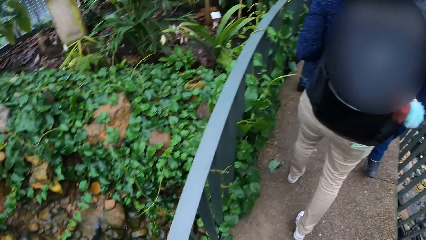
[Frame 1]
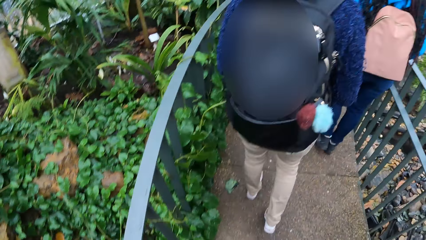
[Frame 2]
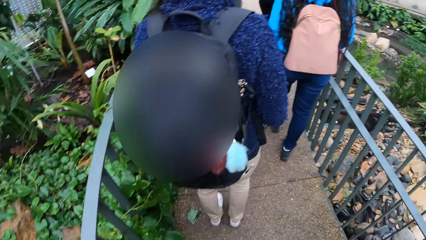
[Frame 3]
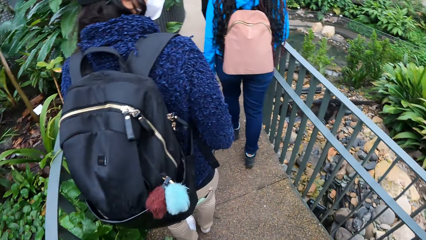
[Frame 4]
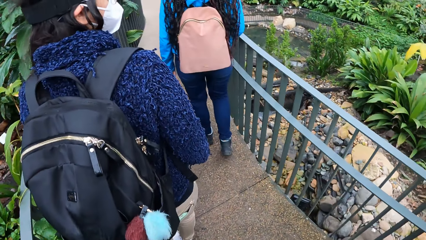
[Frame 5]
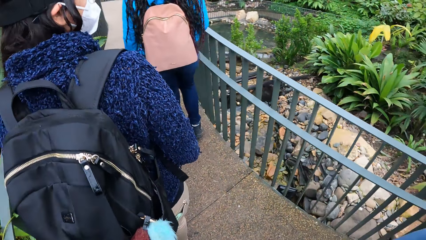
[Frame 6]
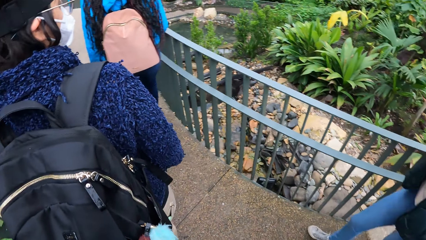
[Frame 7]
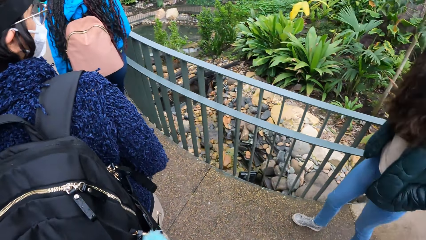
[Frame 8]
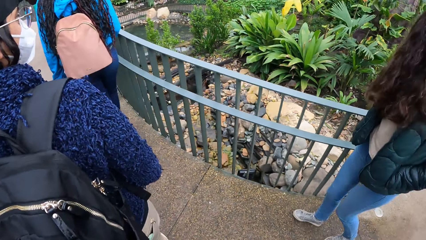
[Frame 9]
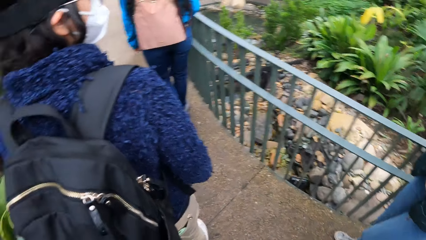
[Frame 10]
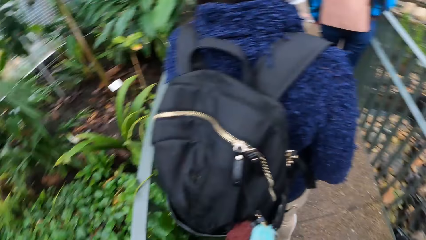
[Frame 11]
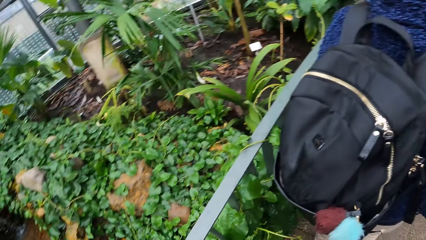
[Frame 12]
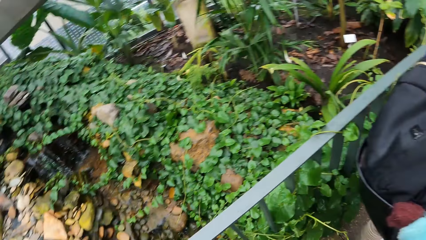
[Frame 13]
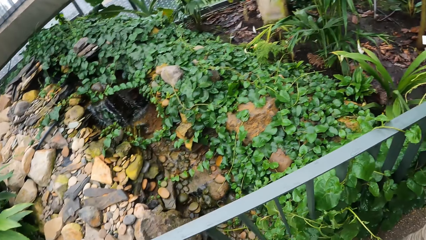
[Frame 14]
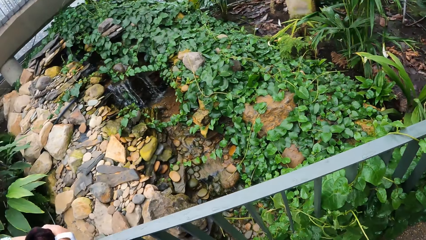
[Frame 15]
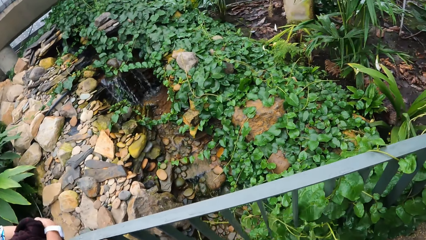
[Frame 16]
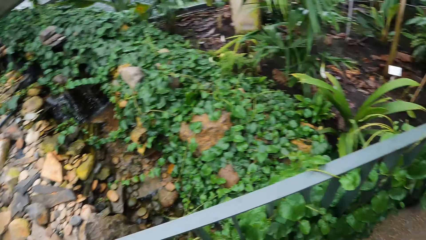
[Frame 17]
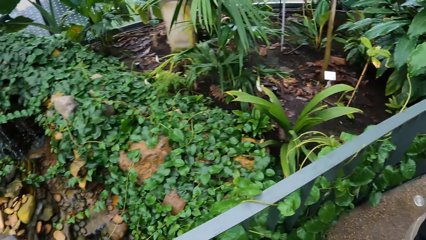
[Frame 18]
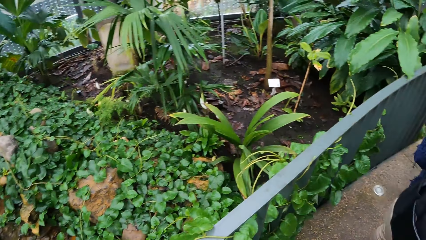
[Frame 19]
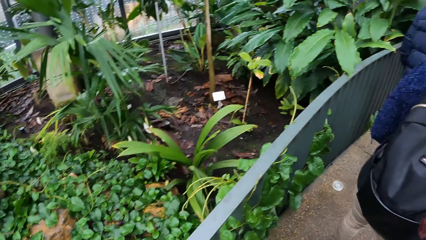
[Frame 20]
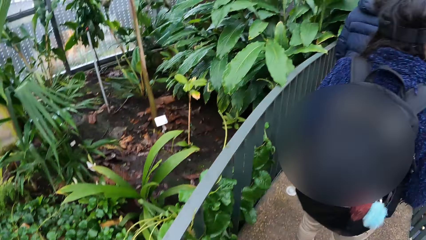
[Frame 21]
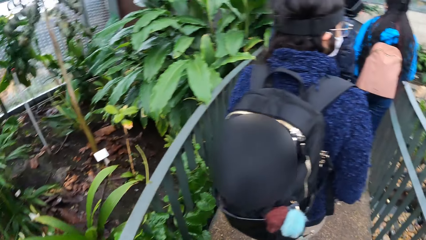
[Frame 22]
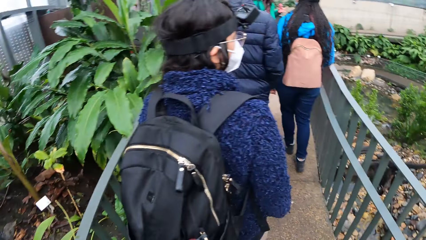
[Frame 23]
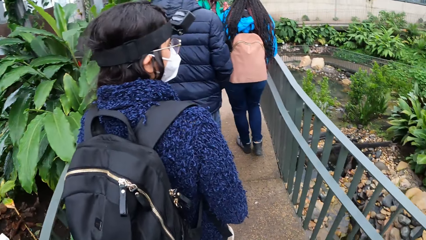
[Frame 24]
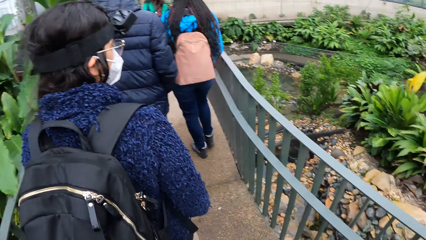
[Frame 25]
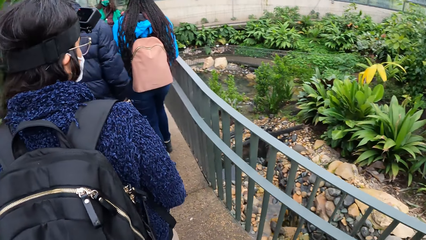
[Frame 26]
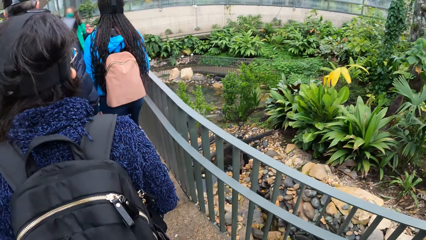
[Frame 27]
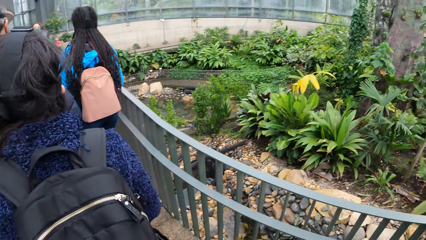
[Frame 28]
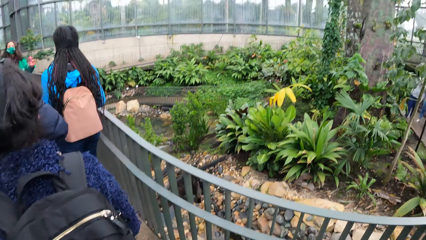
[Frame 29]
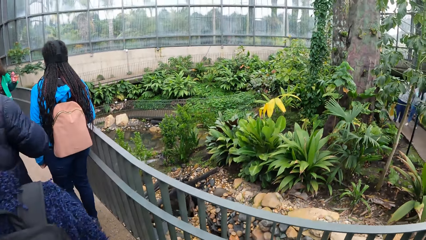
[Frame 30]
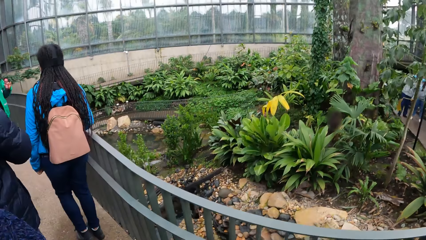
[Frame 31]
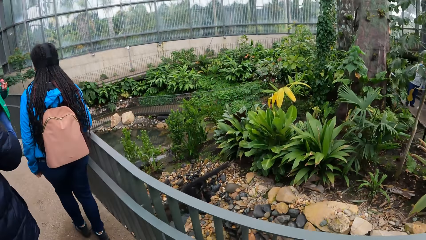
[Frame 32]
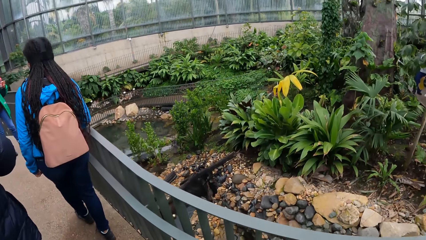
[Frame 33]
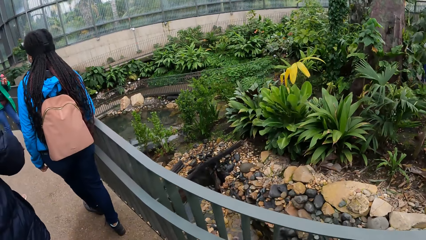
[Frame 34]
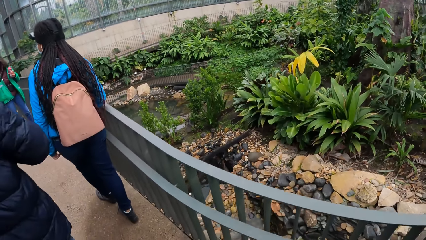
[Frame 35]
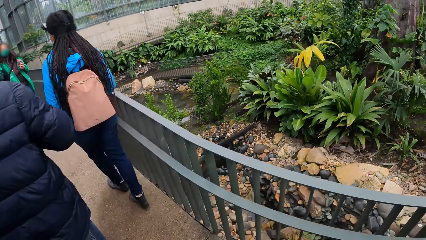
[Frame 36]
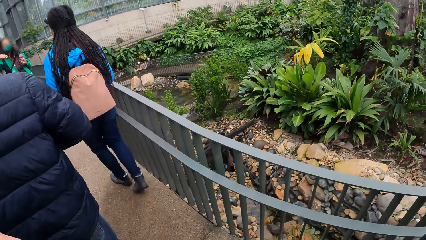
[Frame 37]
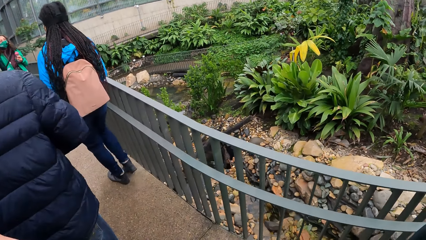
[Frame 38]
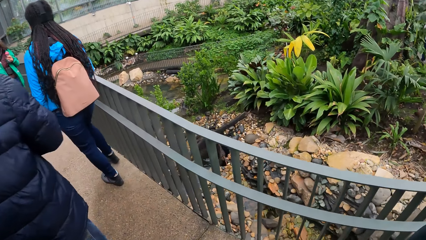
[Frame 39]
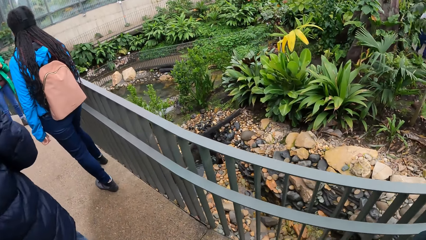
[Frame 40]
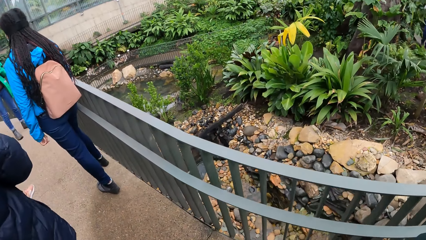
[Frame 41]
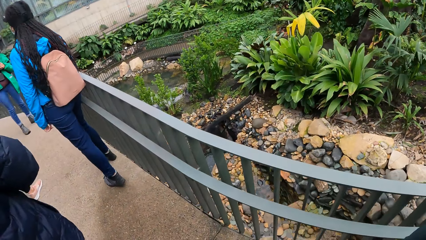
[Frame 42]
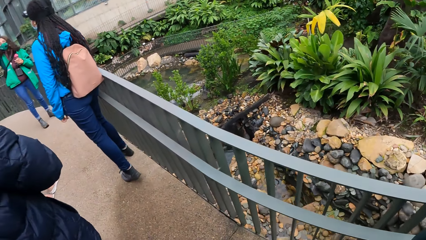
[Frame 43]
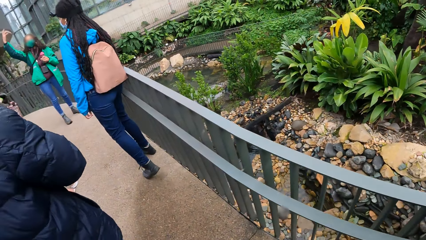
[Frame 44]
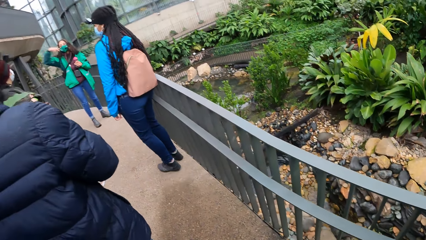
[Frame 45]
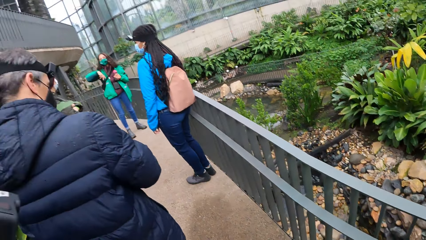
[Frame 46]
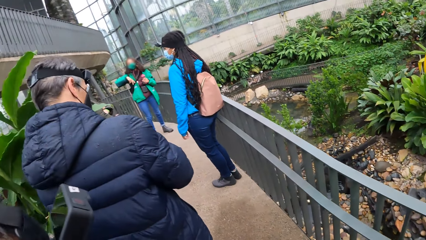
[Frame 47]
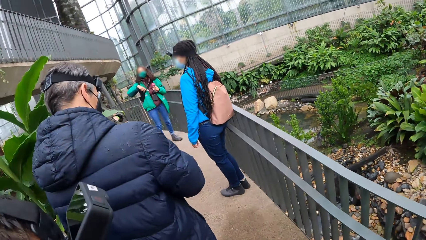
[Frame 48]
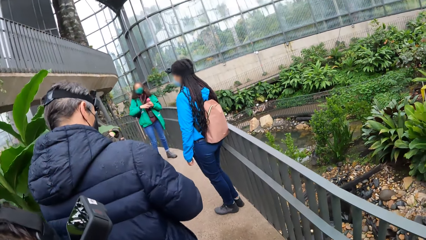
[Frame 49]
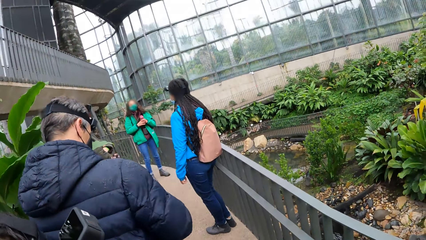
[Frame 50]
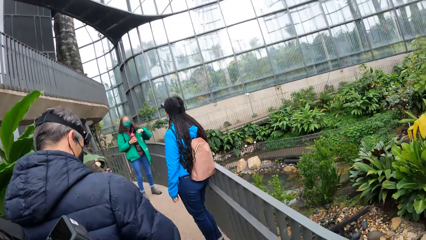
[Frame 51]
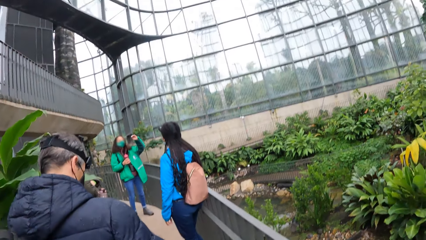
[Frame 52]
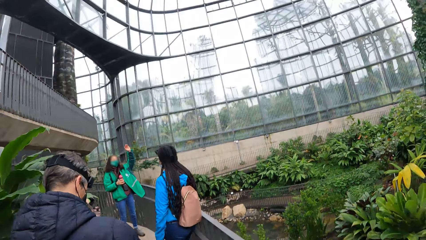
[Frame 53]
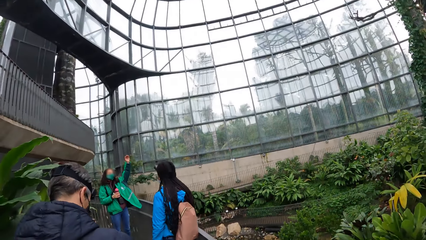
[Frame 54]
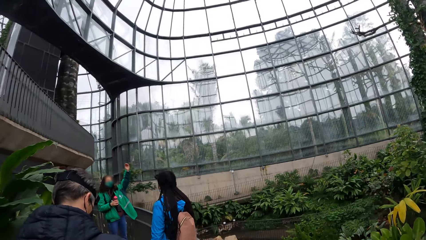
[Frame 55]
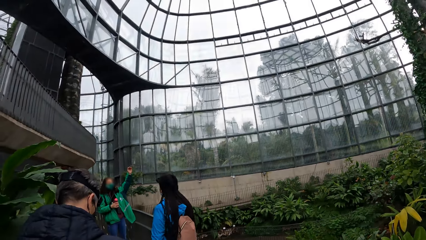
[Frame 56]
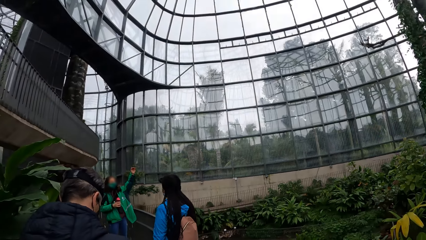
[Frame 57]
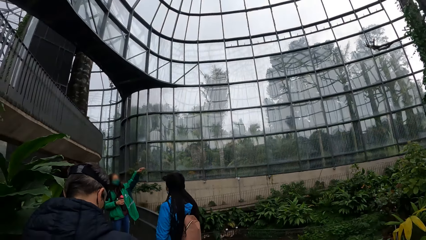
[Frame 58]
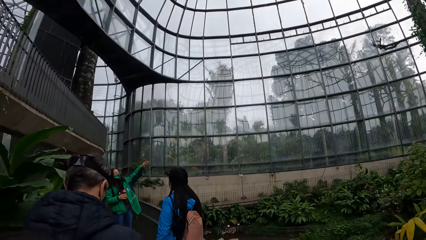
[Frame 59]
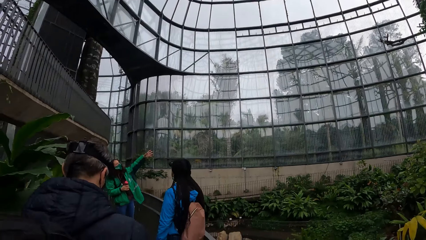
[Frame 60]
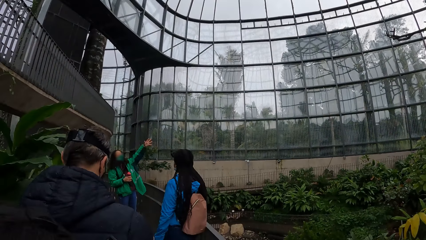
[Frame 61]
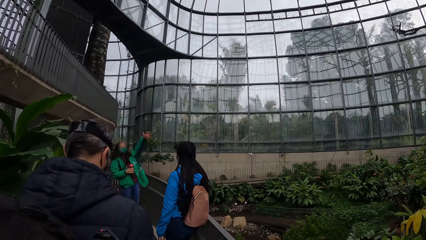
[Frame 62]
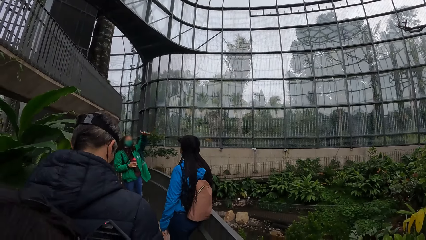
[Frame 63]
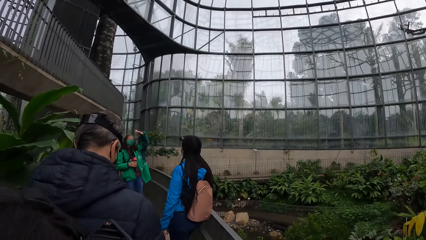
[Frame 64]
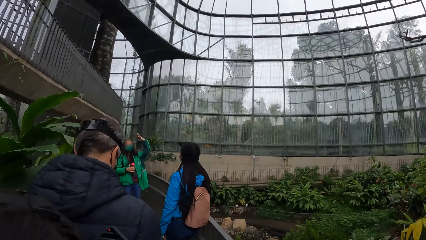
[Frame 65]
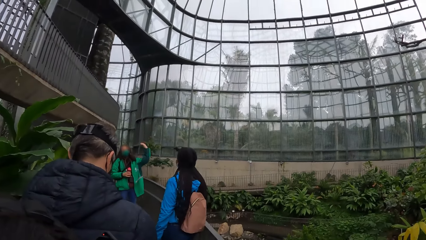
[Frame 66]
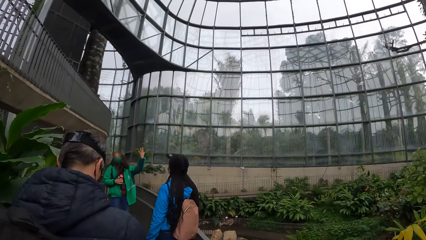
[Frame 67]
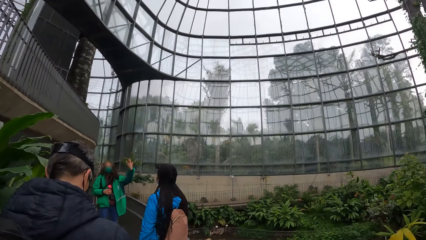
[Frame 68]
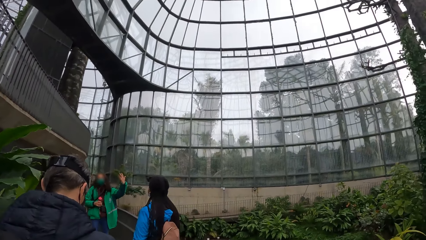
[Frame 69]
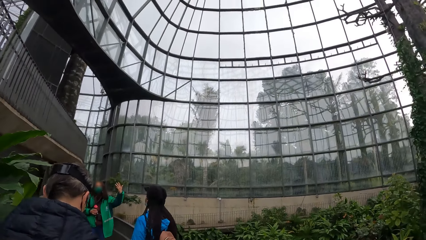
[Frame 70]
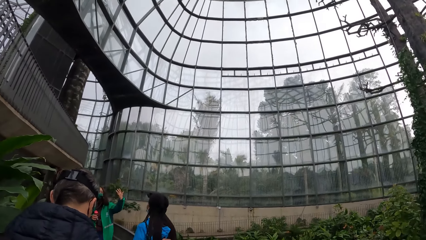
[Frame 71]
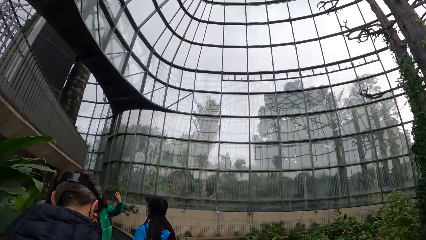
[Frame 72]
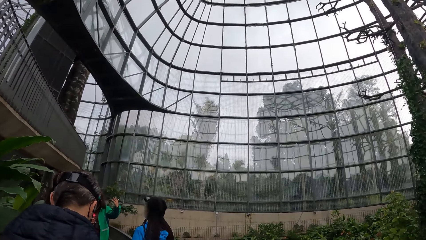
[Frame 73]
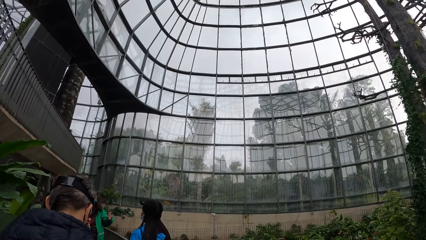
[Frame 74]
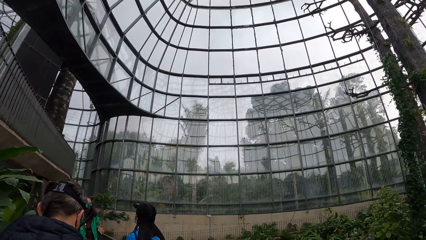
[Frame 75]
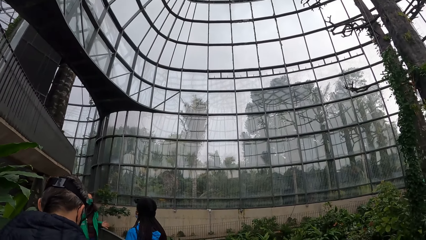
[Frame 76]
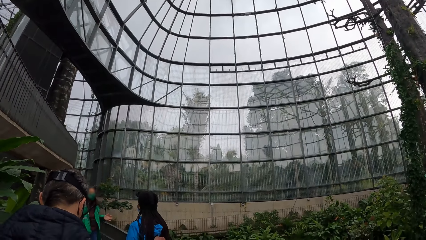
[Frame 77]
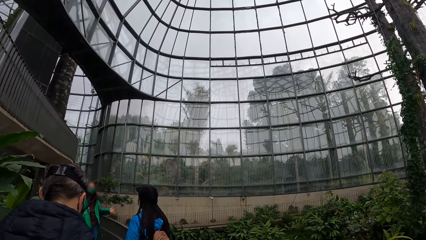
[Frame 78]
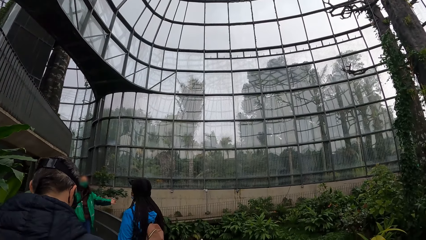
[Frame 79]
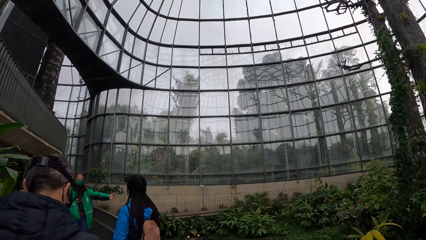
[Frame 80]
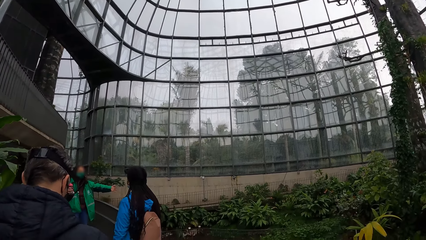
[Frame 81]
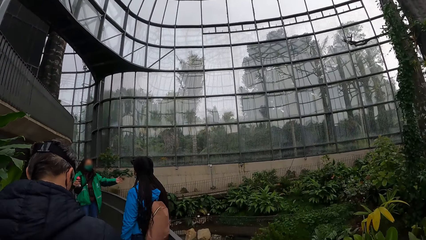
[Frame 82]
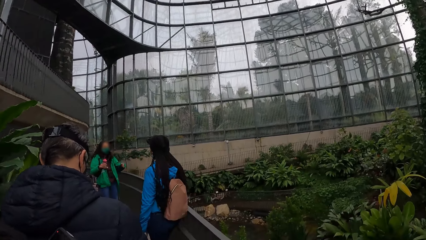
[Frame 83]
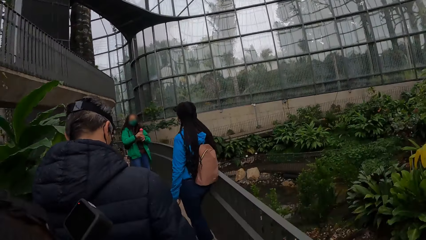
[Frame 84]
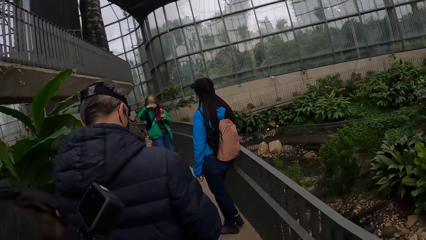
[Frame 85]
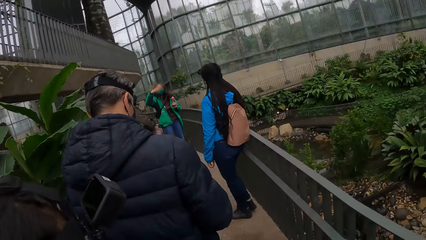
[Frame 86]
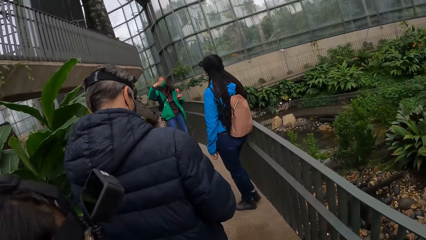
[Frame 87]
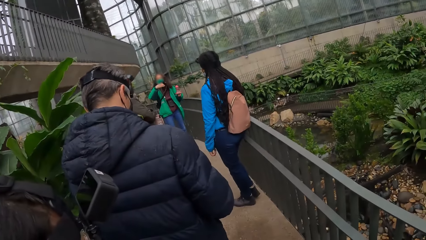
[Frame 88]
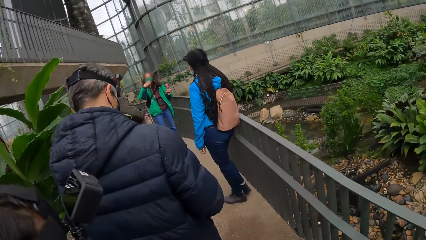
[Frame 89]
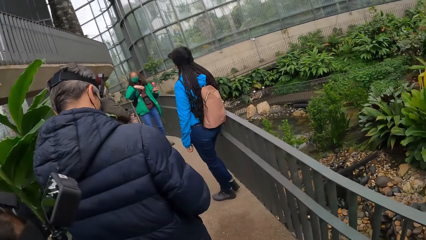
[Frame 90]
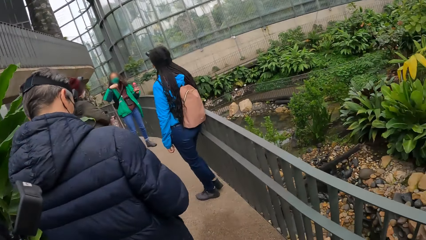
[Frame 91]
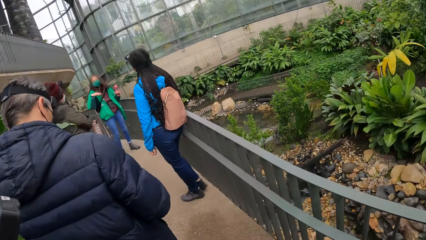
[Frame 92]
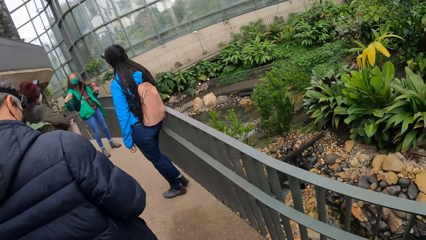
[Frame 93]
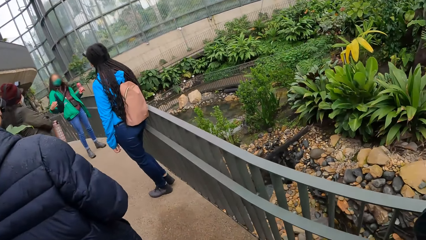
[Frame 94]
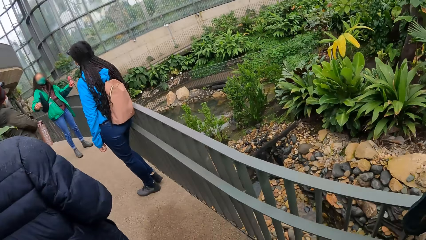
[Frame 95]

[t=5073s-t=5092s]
The camera wearer looks at a woman. The woman gesticulates with both hands.
